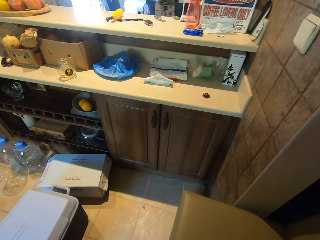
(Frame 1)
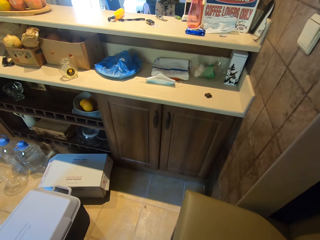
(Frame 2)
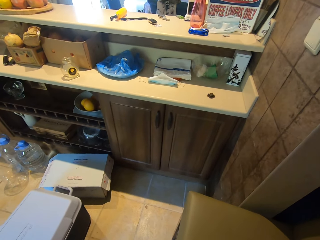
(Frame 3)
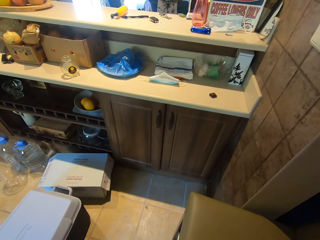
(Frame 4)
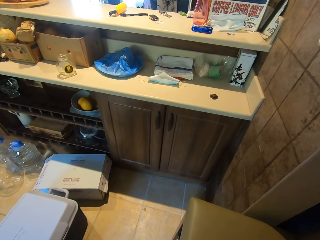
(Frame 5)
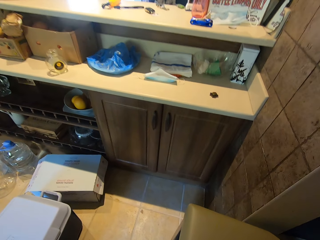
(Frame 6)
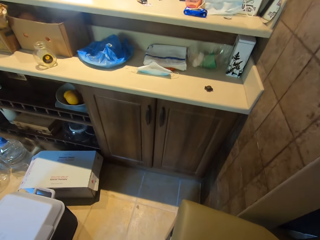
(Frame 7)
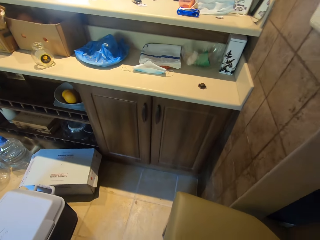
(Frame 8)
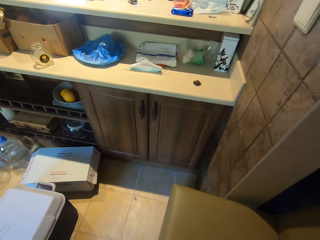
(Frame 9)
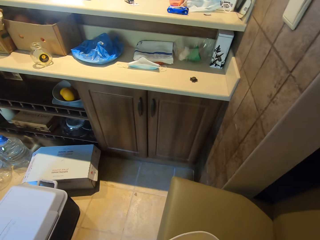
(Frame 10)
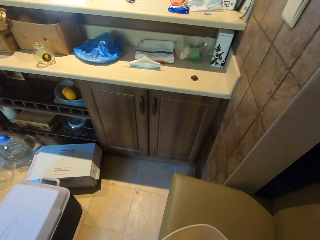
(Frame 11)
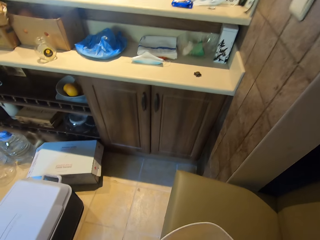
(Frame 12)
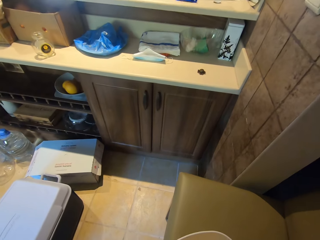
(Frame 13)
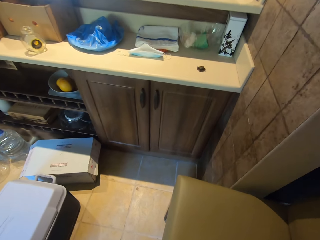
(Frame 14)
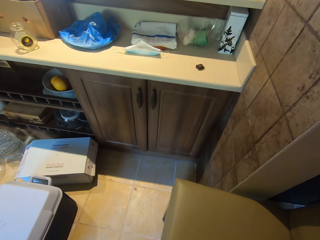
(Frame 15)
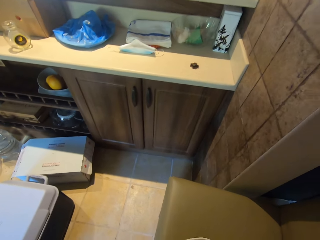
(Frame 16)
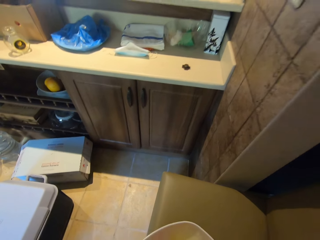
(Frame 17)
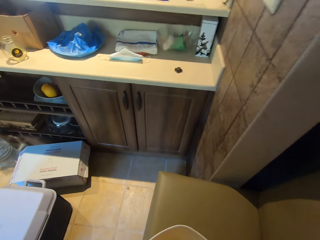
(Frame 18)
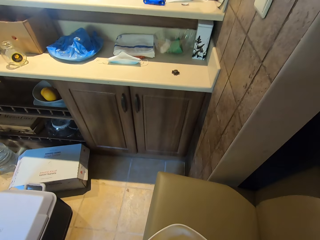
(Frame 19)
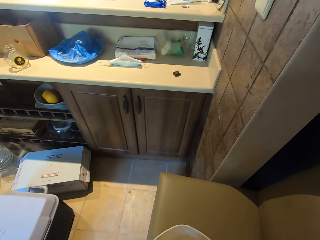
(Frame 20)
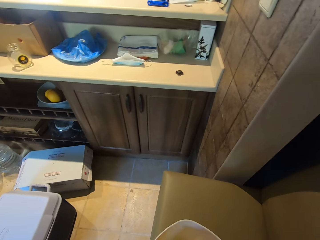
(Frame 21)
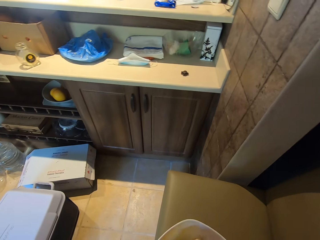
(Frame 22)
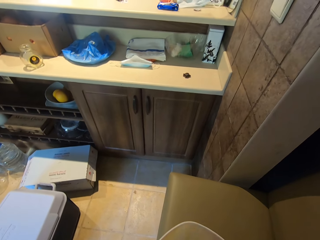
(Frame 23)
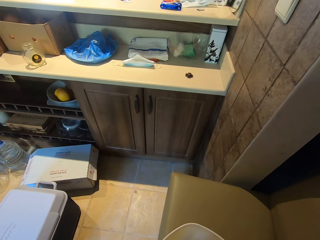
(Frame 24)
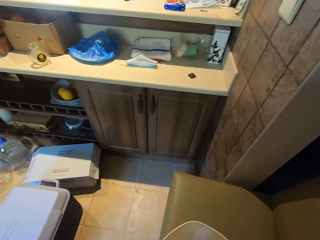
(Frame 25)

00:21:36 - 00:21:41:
The camera wearer kneads the dough.

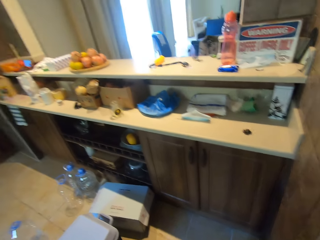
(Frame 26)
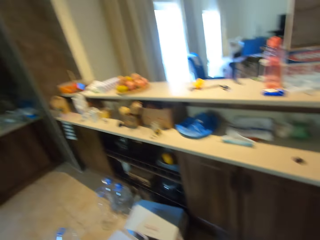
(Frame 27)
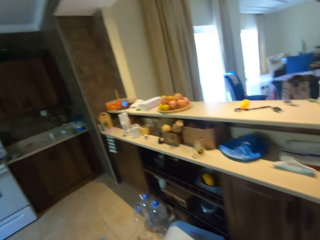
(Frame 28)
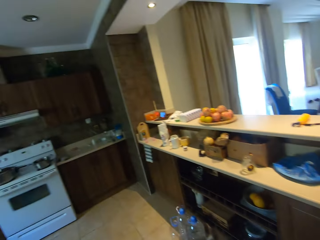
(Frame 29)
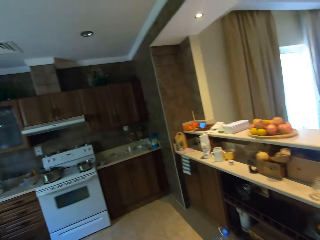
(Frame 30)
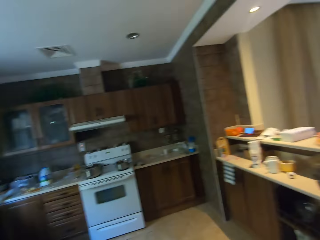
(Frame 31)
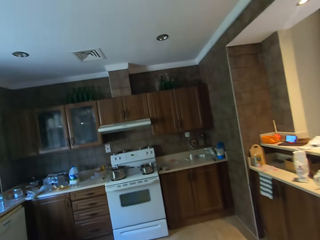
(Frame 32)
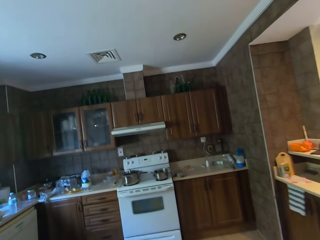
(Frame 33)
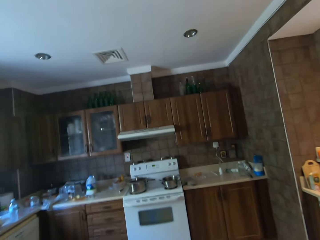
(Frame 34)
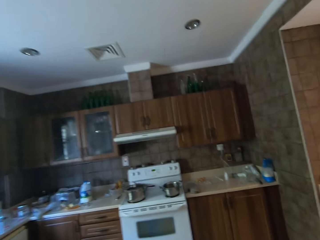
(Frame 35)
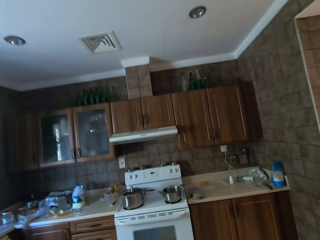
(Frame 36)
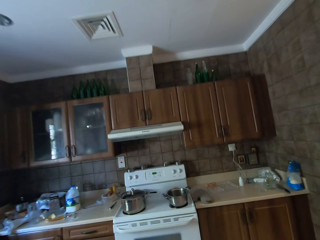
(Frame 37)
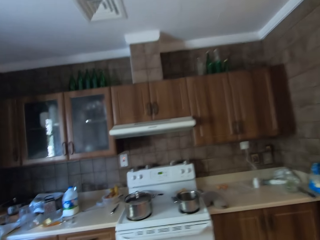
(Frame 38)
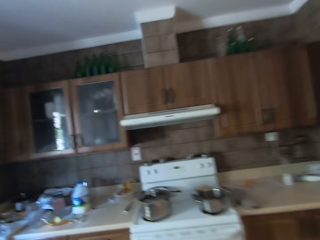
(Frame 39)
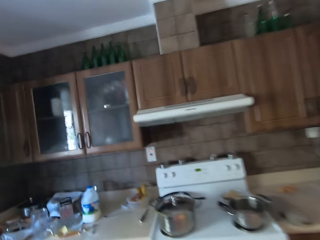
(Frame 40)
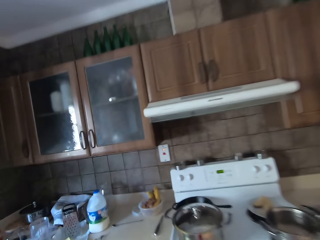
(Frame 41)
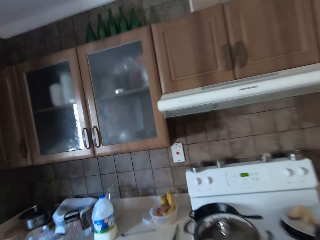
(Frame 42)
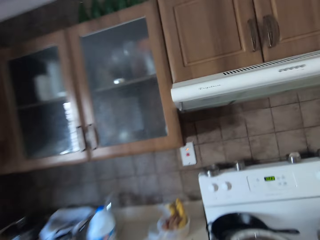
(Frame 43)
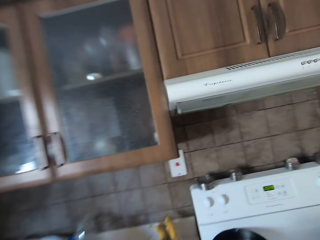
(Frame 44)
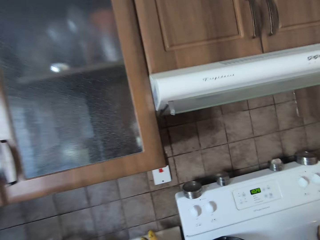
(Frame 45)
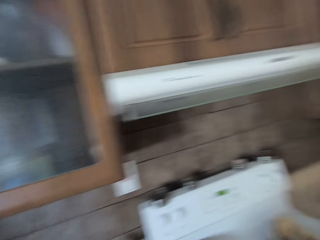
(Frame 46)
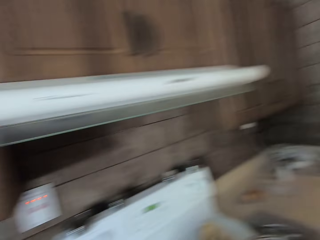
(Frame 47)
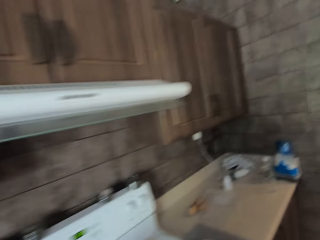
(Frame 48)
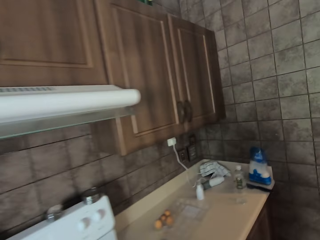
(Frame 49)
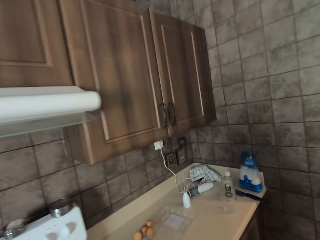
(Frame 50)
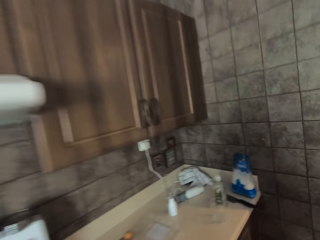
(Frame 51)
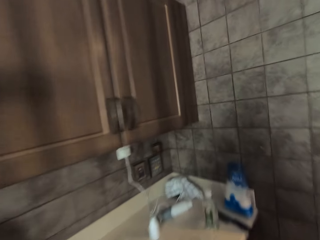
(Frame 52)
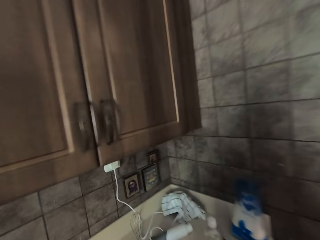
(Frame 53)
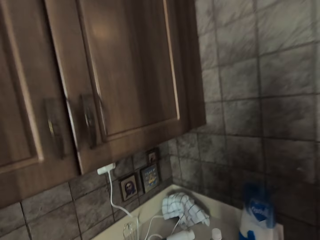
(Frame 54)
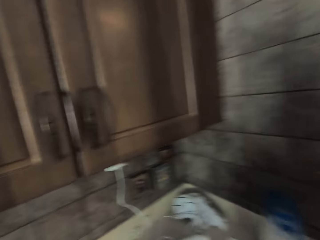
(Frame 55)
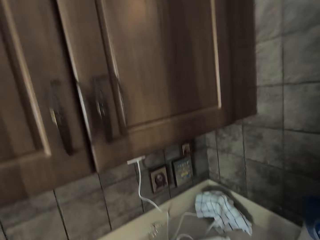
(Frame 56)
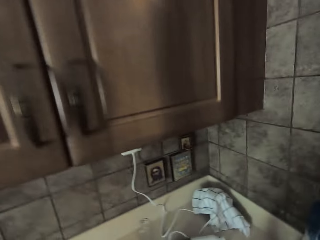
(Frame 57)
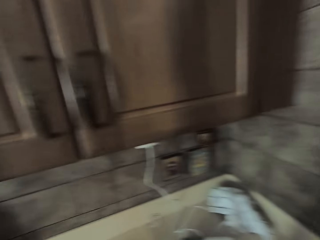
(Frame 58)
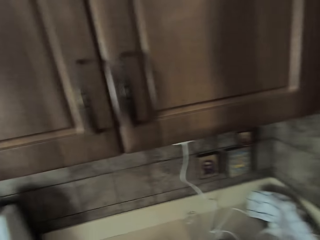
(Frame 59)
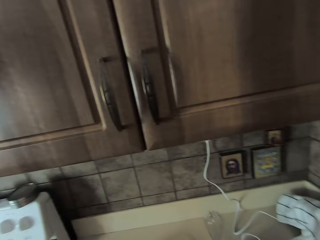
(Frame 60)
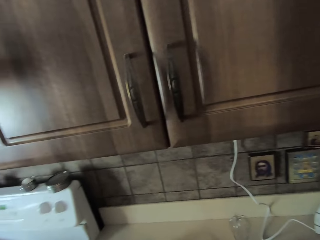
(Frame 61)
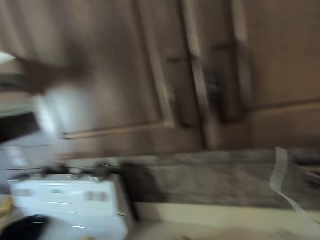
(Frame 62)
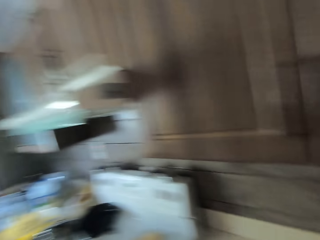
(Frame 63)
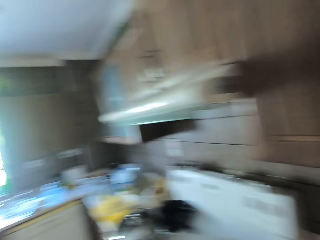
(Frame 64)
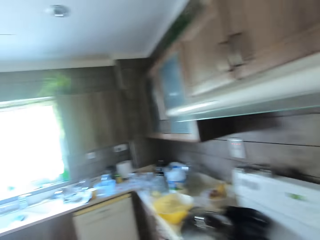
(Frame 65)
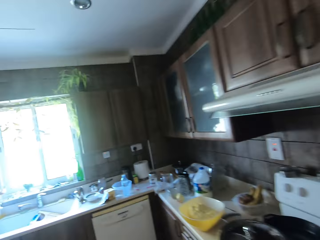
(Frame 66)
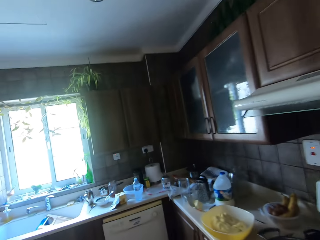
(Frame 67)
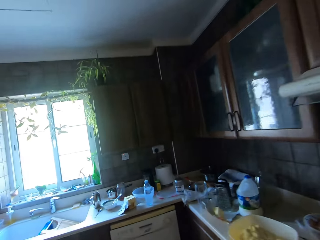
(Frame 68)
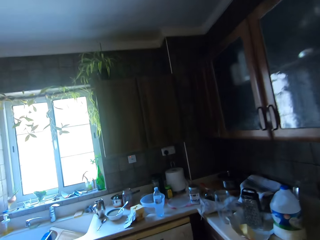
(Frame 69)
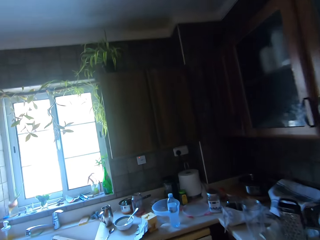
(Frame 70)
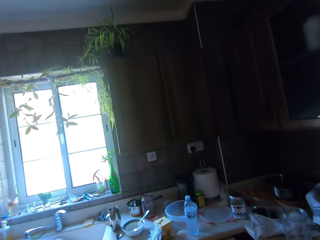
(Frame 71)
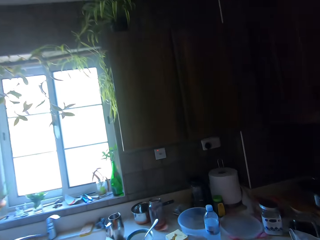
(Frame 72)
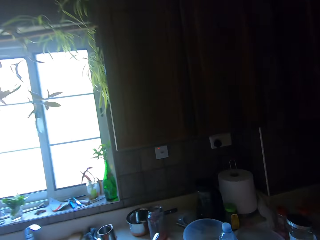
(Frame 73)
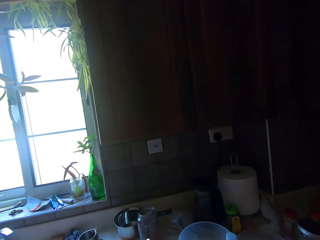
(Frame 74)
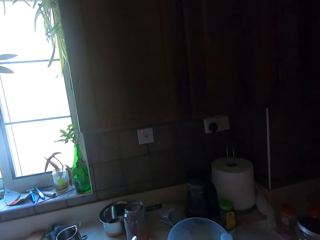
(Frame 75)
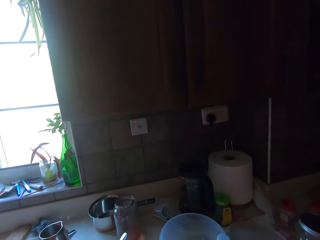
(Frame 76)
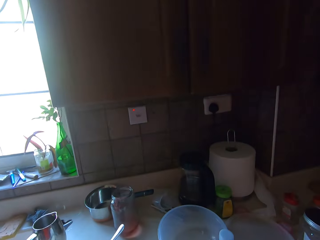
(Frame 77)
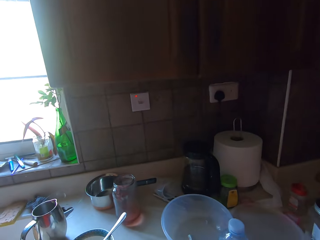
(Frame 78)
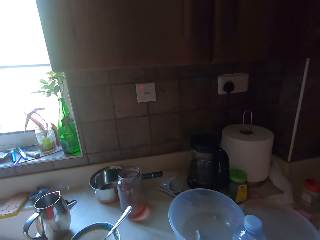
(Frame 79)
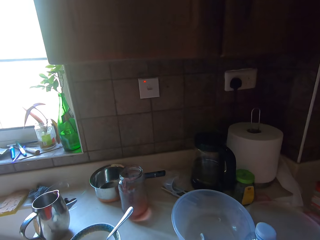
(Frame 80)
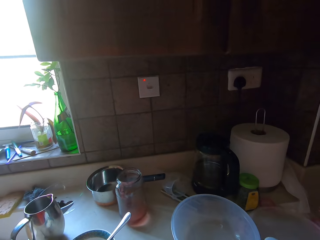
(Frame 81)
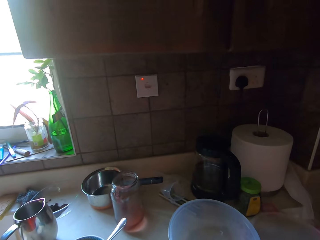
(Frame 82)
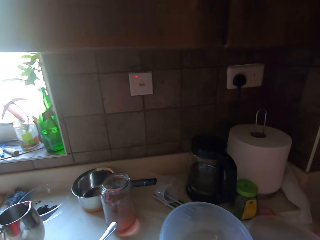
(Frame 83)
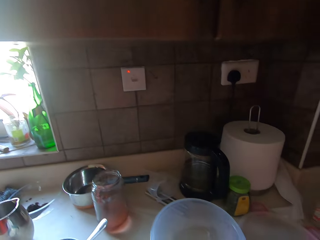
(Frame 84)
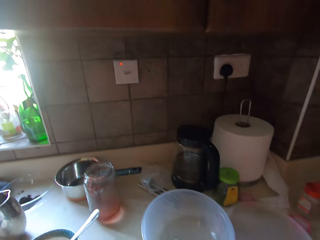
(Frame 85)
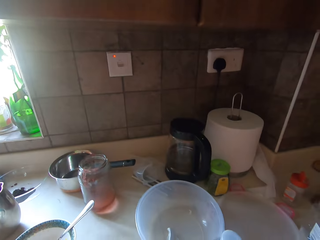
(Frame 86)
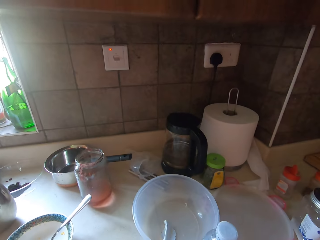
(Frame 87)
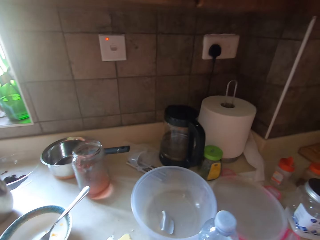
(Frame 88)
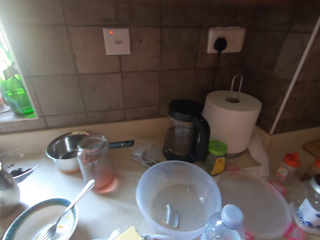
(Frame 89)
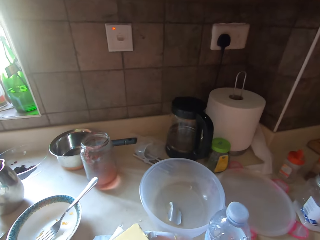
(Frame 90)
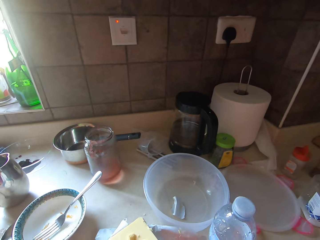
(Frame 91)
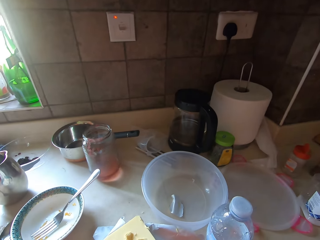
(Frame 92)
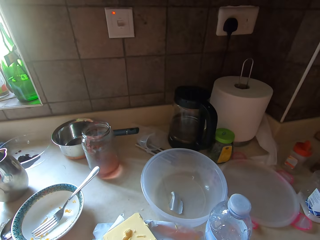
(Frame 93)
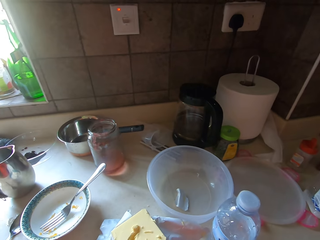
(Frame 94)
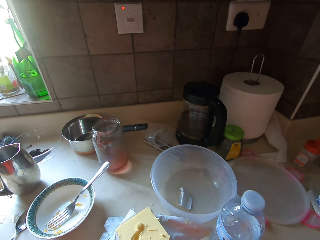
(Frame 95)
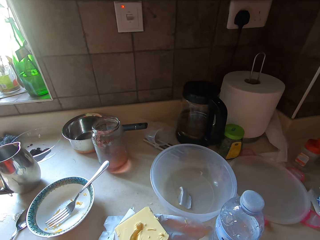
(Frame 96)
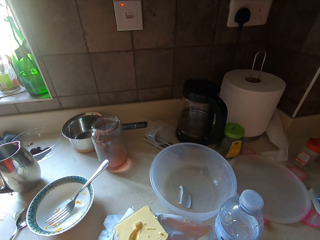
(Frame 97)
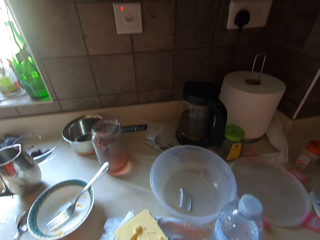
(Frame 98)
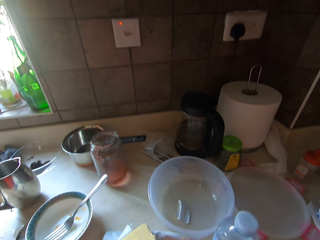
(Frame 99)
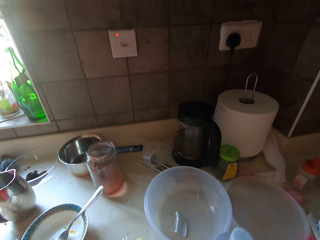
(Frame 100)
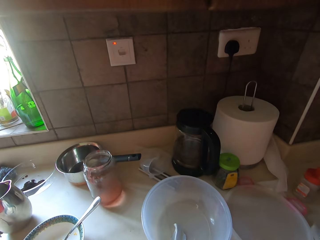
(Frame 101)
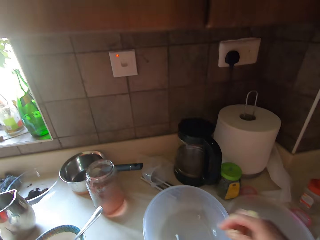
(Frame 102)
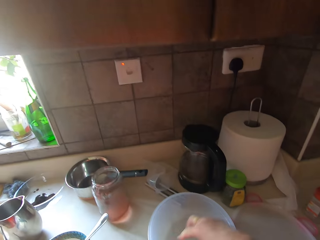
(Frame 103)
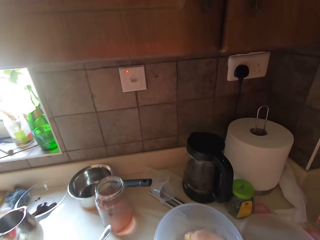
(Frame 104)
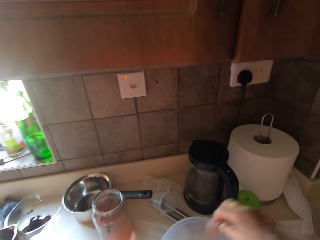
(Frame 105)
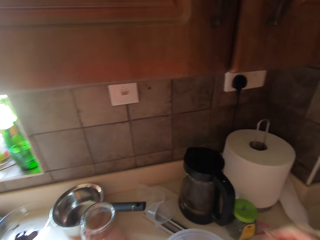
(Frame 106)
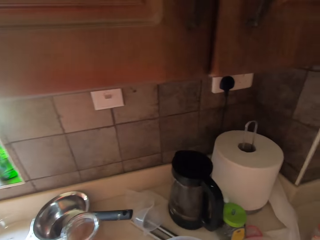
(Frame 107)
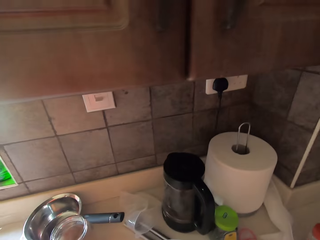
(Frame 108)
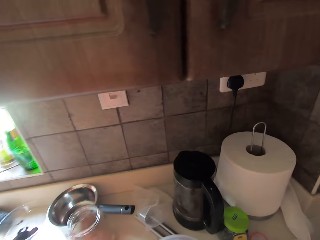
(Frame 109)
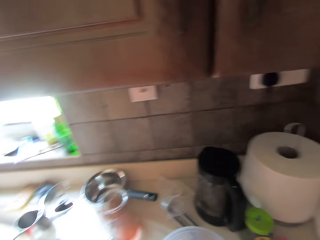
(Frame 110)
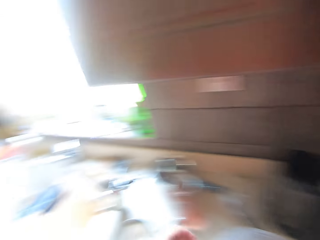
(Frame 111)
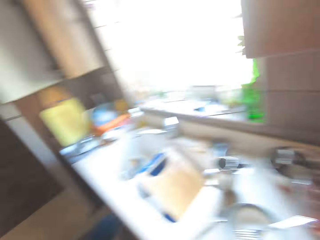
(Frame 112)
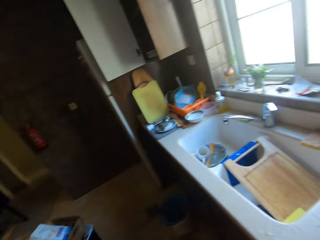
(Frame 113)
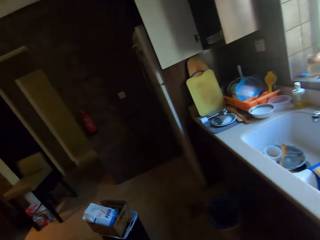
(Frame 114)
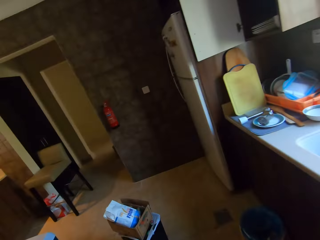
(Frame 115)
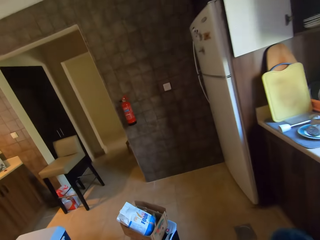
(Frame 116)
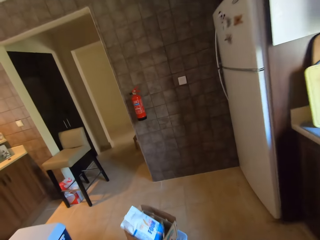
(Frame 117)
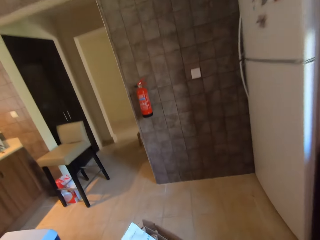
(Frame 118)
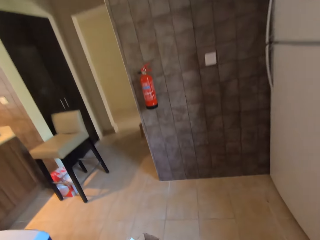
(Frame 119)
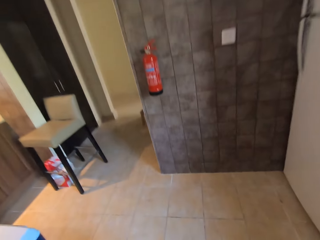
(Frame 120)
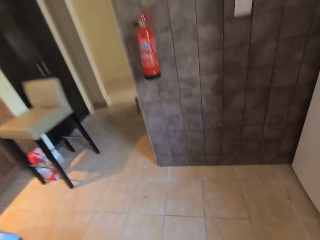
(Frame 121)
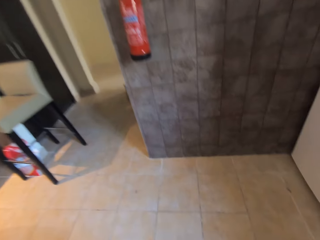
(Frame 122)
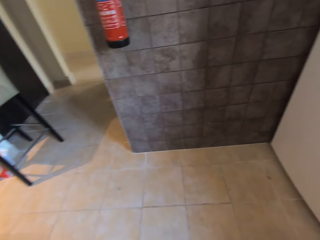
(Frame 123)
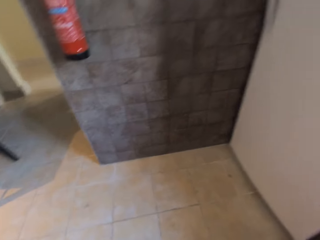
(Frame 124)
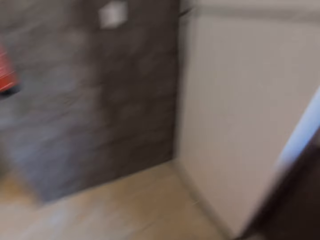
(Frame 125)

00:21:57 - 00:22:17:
The camera wearer walks towards the cooker stove. They place a bowl with dough on the kitchen bench. They walk right. They walk left. They lift a hand. They move around. They walk left.
